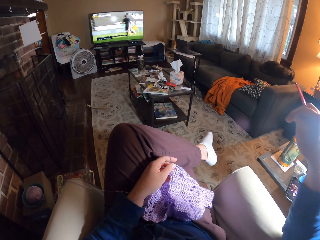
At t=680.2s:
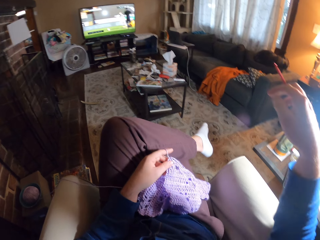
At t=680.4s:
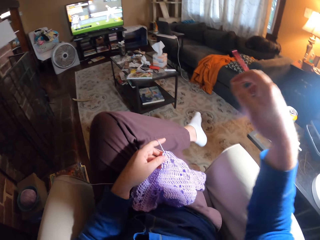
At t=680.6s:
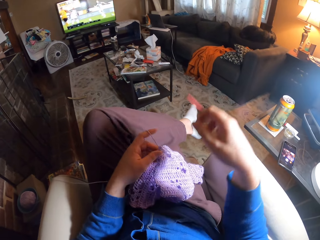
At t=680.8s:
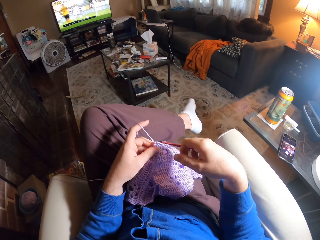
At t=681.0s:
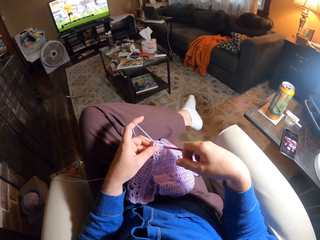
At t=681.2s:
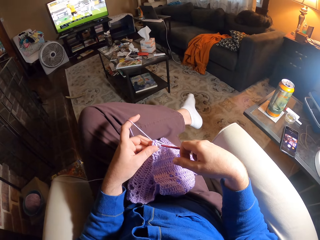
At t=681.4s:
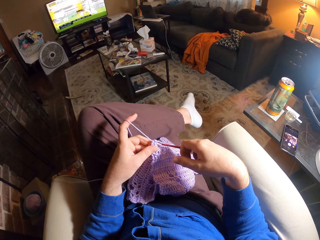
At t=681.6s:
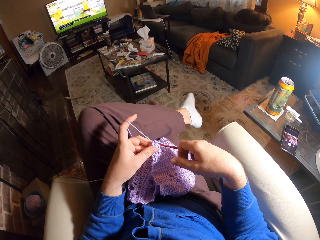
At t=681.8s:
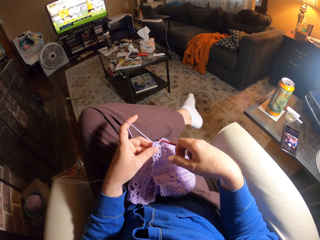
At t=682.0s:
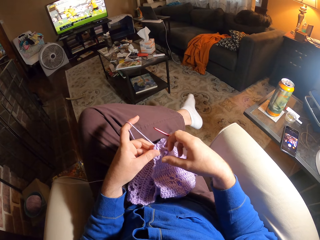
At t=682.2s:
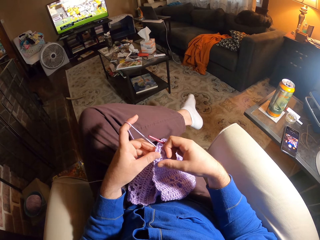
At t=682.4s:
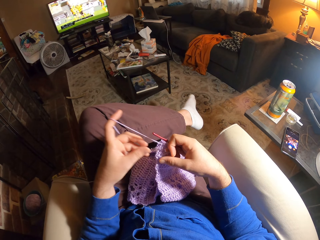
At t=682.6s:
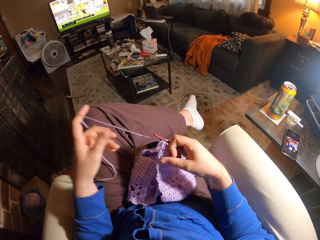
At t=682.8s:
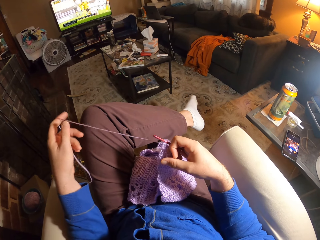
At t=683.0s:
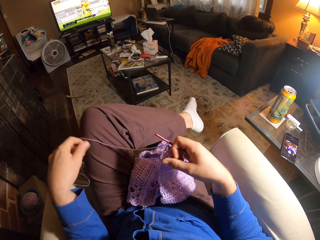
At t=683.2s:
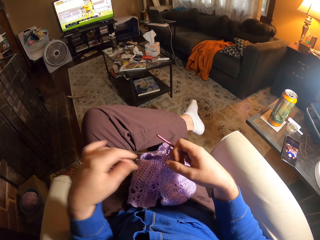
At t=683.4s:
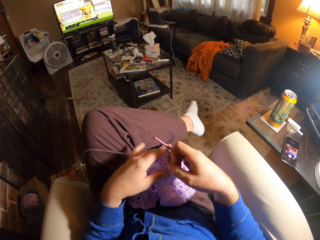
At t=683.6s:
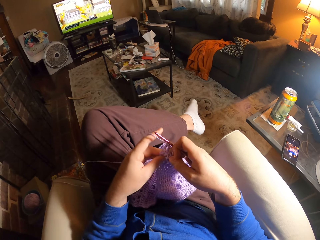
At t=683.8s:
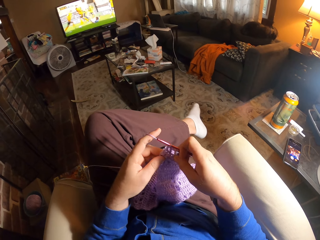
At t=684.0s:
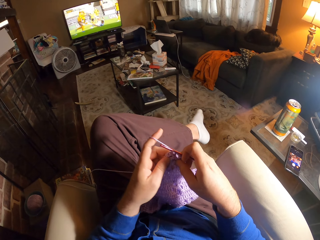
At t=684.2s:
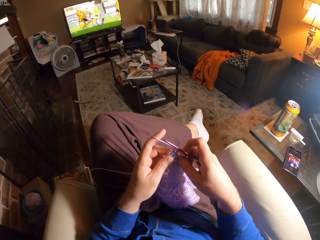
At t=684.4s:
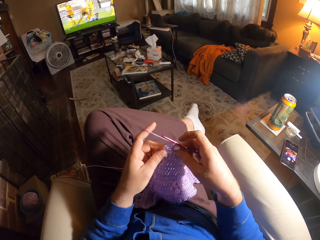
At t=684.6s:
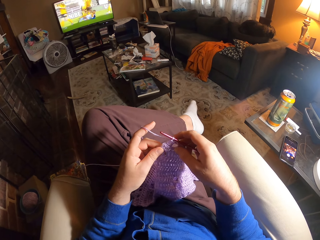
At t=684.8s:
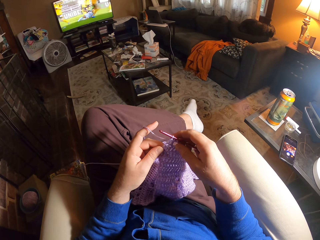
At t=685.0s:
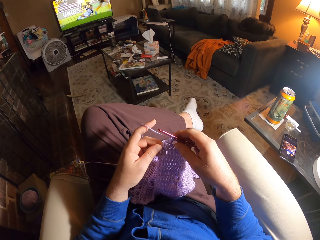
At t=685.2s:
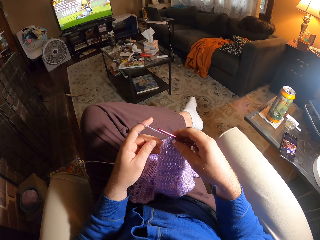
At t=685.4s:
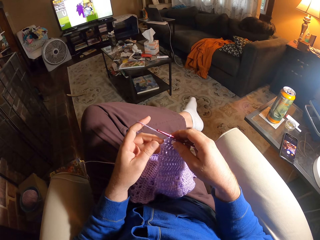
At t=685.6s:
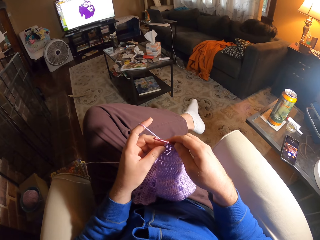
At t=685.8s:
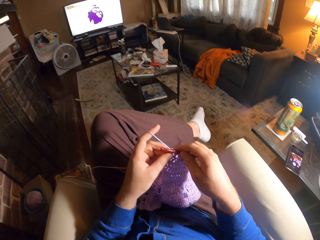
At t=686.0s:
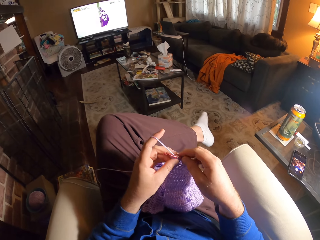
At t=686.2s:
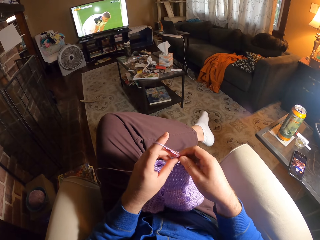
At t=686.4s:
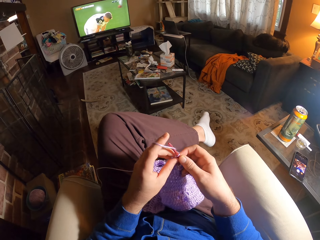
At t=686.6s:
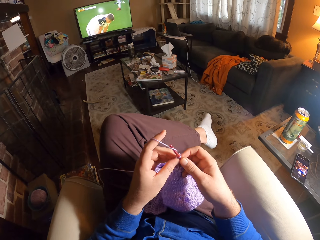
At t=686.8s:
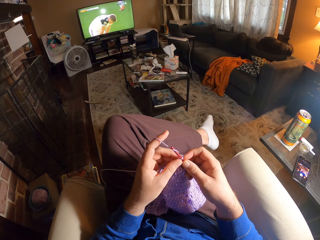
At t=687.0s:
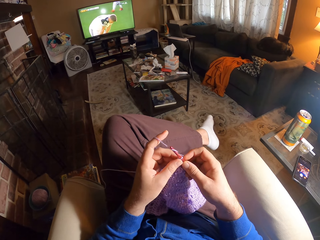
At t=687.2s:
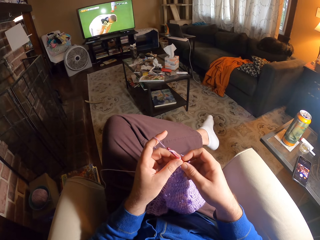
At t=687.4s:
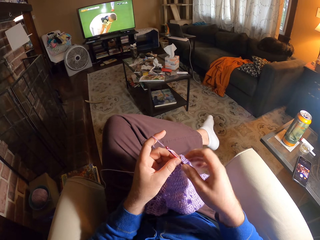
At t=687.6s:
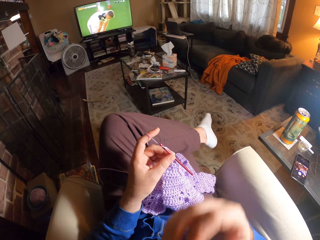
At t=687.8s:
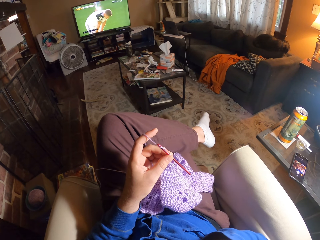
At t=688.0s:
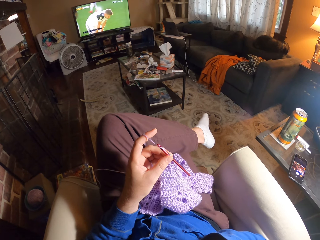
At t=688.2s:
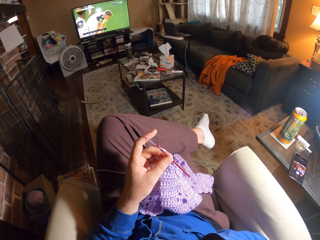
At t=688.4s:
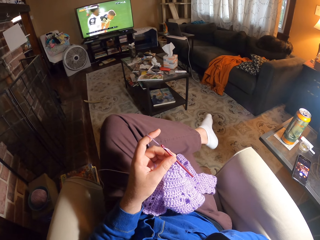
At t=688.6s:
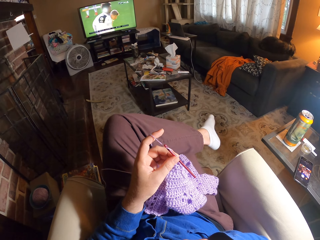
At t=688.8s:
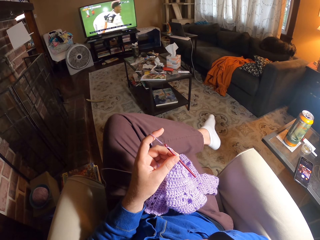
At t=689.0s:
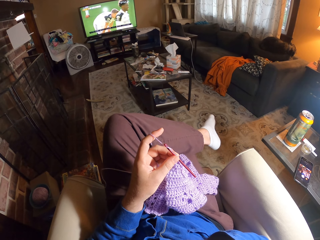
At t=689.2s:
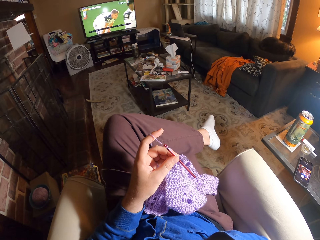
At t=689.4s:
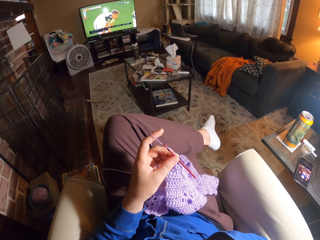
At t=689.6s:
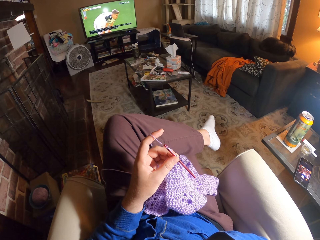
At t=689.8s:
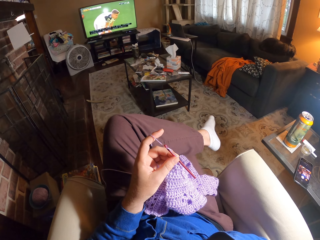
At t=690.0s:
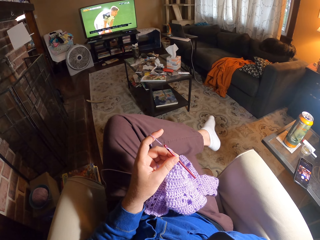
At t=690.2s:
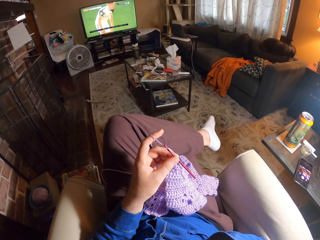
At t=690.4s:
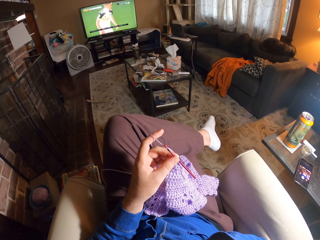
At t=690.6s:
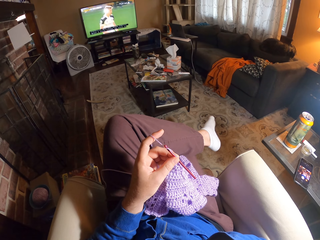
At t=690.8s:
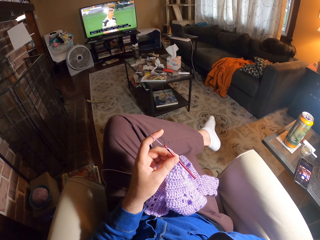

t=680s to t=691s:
The camera wearer inserts the wool in the needle. She pulls on the wool. She lets go of the wool. She holds the crocheted wool with her hand. She crochets the wool with the crochet needle. She stares at the crocheted wool.

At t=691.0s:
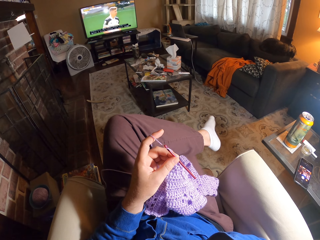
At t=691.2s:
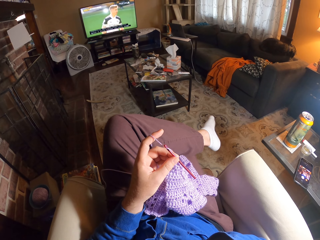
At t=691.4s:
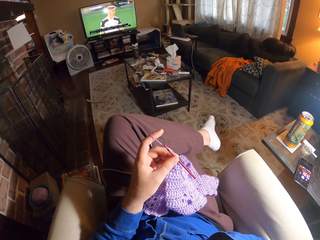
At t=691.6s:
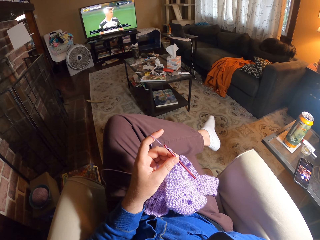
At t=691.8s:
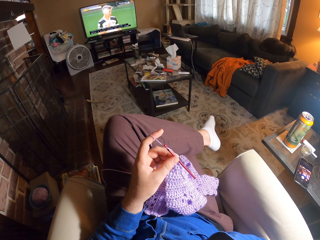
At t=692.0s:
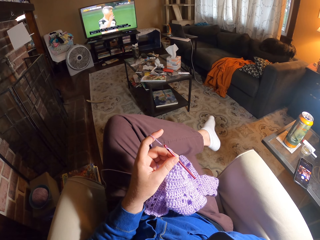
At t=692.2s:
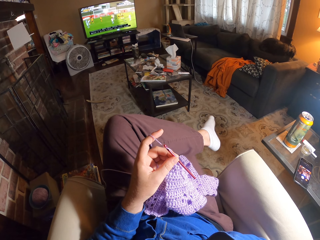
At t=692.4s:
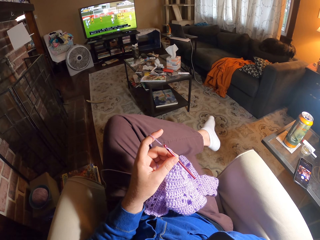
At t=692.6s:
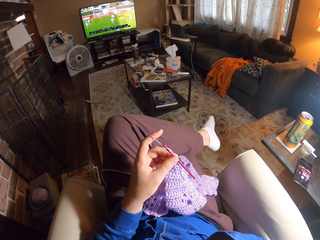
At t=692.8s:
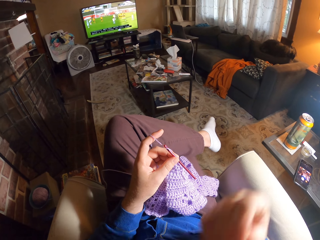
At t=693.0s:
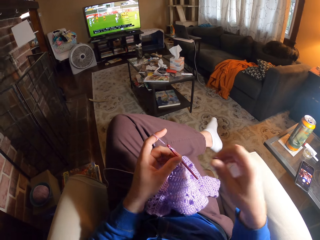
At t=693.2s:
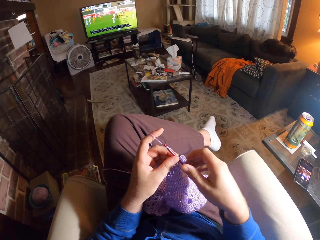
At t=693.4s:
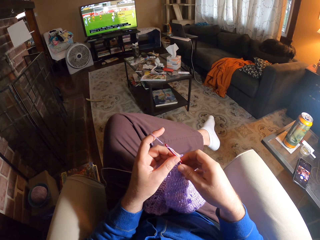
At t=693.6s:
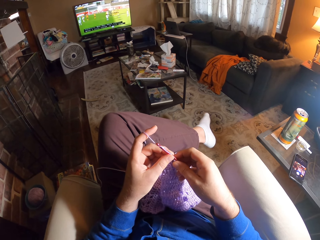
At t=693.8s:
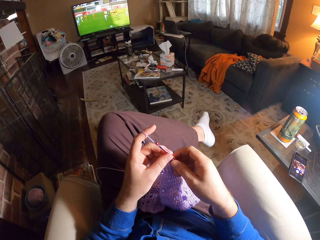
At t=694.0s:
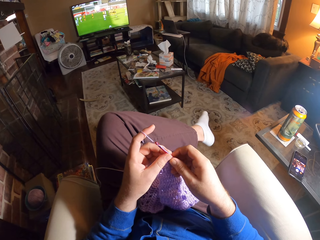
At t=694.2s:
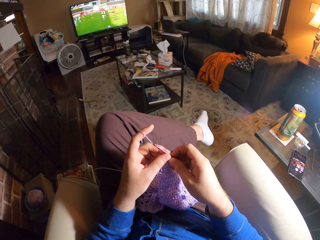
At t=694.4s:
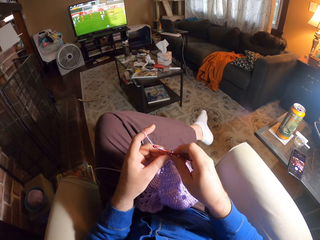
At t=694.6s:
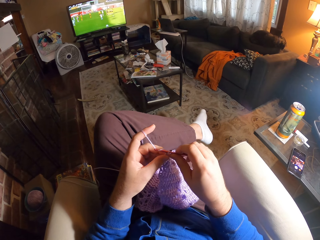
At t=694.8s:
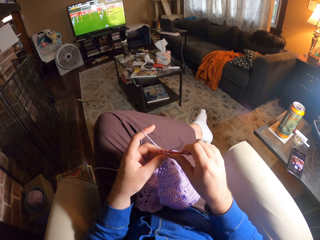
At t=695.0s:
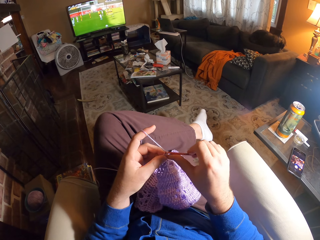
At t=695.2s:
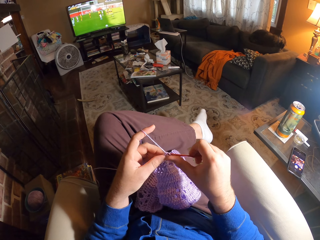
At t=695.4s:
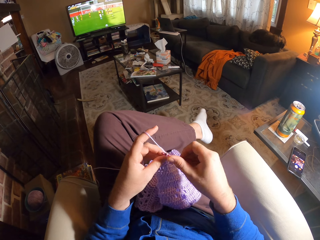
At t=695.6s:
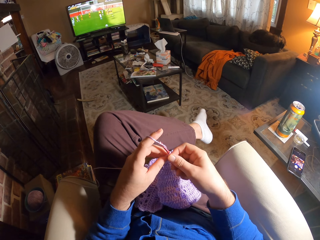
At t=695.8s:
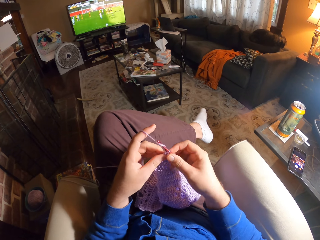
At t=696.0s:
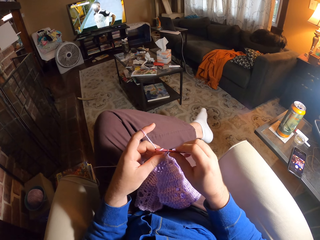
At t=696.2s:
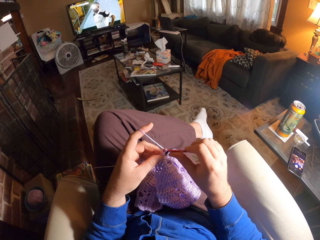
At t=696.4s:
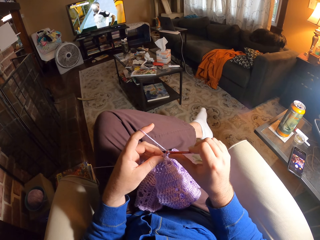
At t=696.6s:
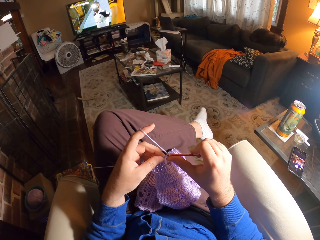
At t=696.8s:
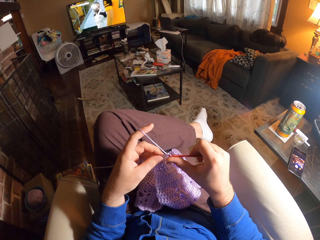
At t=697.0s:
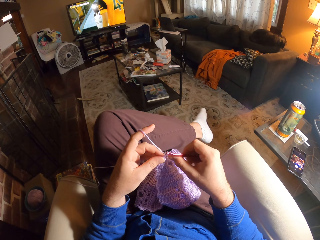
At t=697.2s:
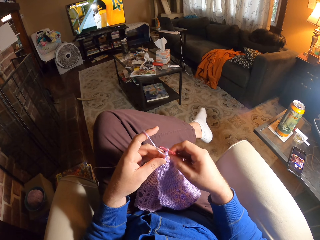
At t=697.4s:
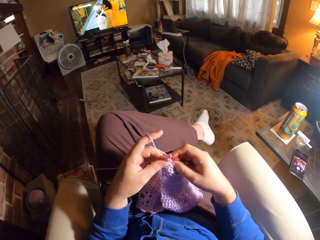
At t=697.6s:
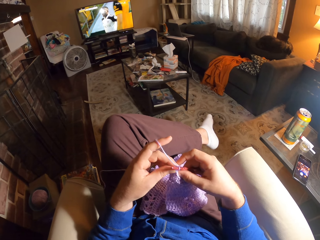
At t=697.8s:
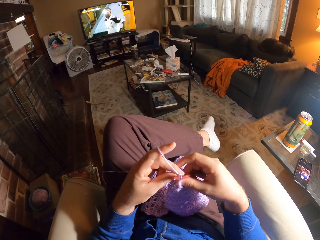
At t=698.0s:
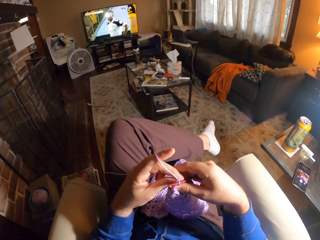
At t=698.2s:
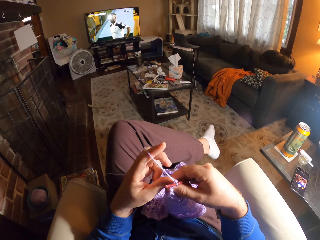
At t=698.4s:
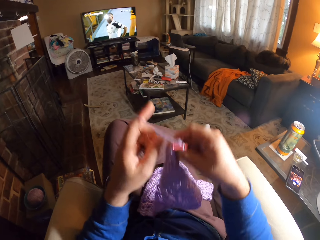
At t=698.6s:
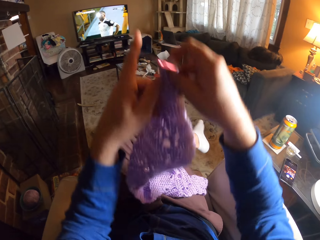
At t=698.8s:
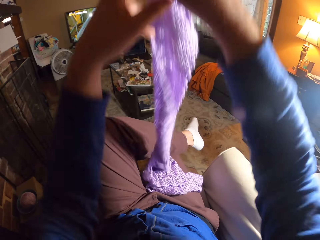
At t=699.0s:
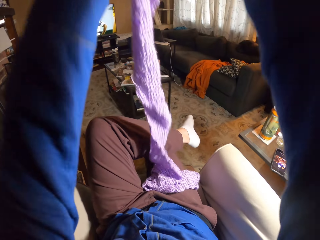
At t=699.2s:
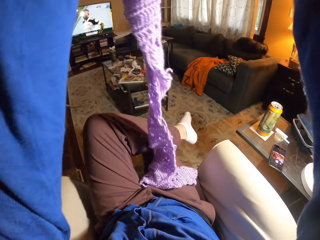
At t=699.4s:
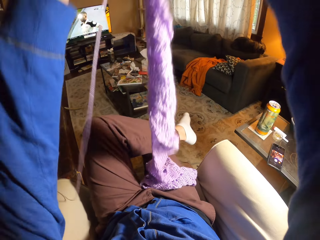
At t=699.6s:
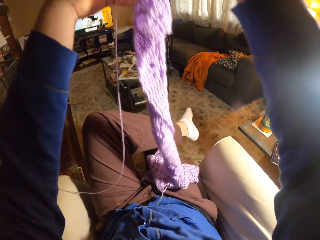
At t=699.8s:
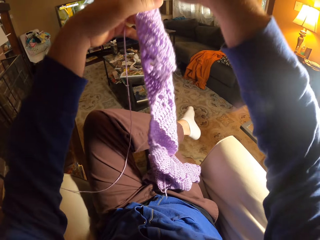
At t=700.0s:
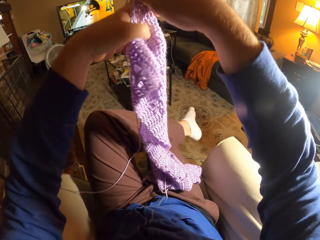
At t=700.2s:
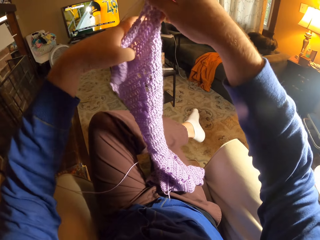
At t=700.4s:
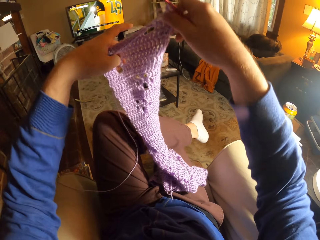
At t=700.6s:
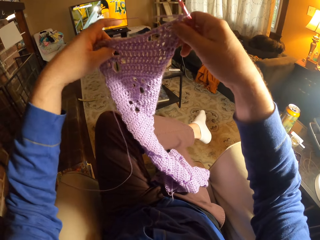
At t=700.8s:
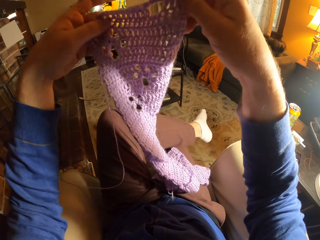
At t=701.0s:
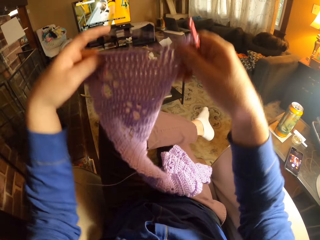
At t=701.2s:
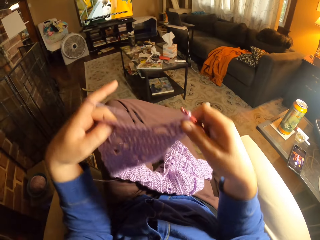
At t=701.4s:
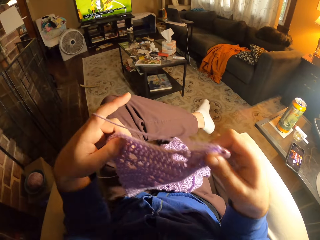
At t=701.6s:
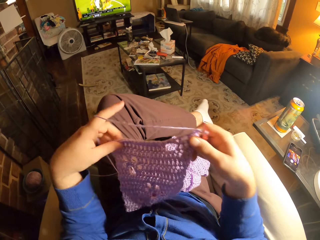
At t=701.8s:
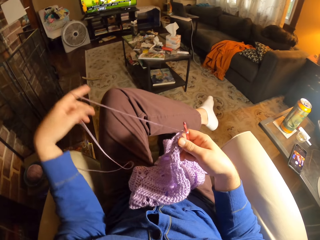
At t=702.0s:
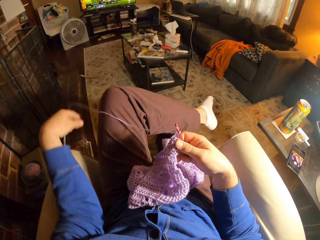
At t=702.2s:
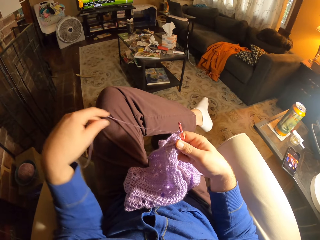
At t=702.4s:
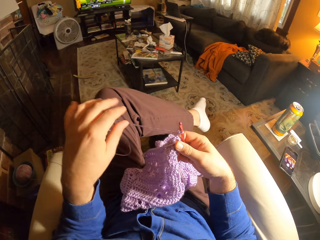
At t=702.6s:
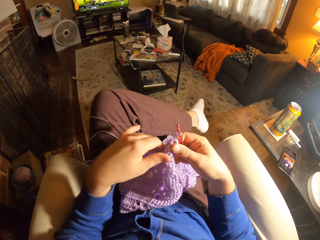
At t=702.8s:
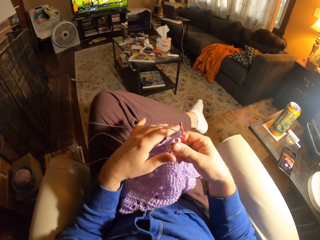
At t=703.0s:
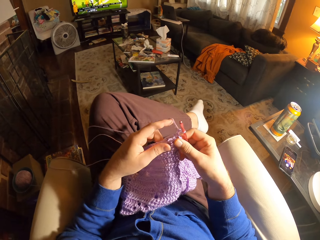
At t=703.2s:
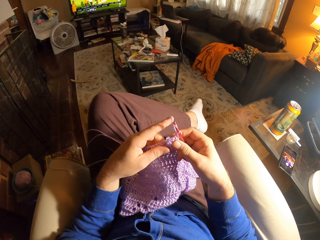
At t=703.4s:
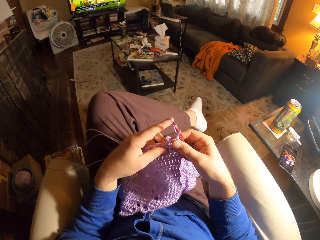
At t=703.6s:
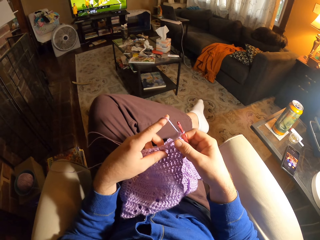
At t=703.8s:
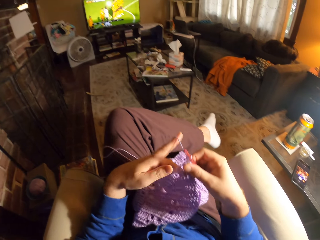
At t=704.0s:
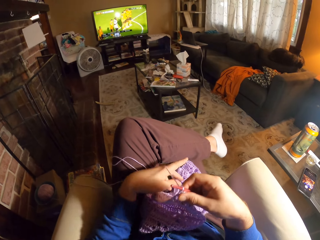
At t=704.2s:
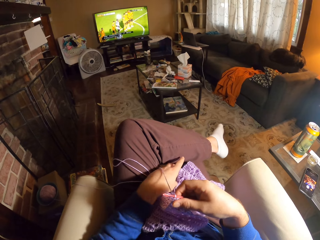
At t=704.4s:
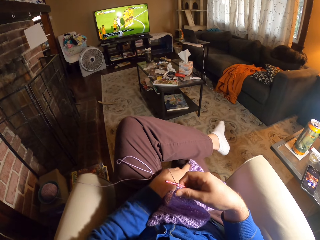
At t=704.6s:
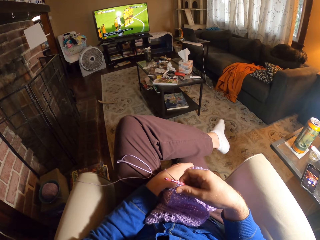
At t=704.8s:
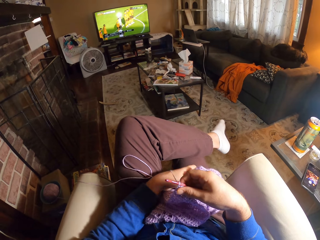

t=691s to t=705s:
The camera wearer holds the crochet needle. She crochets the wool with the crochet needle. She lifts up the crocheted wool. She lowers the crocheted wool. She lets go of the wool. She holds the crocheted wool with her hand. She adjusts the position of the crocheted wool.
